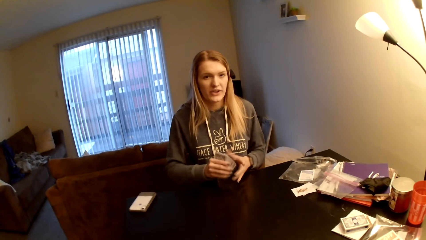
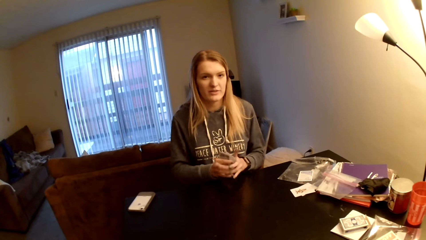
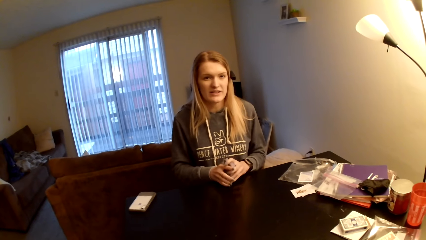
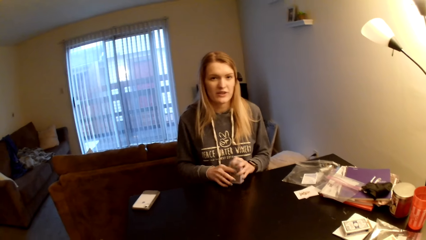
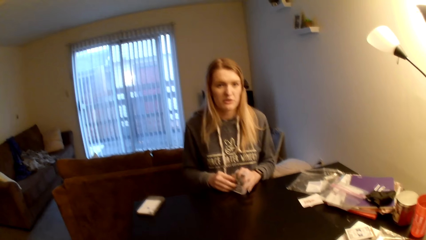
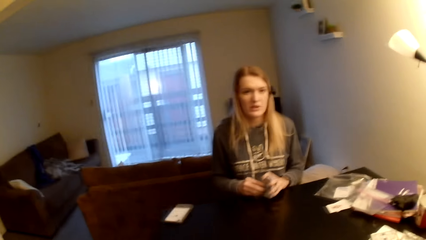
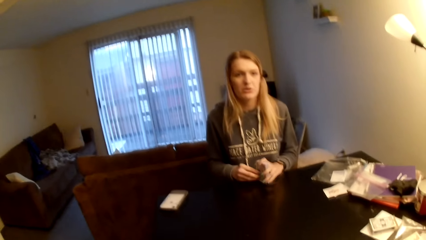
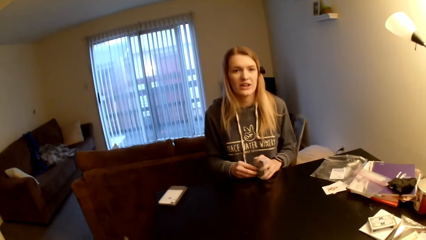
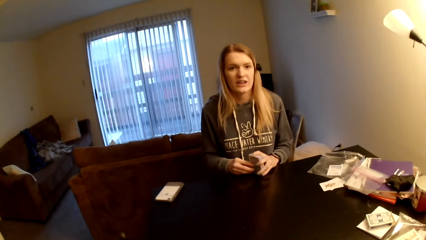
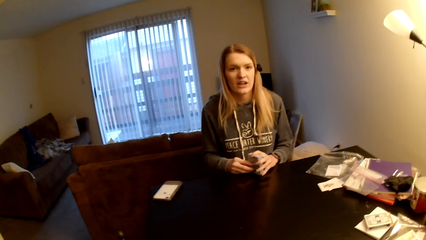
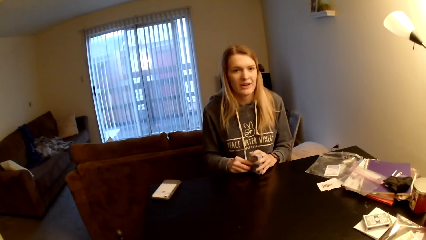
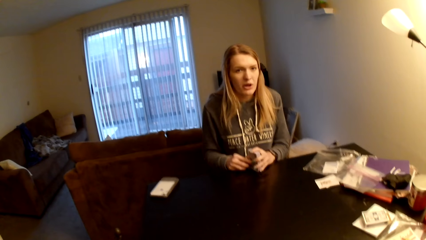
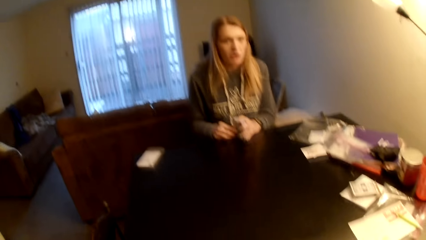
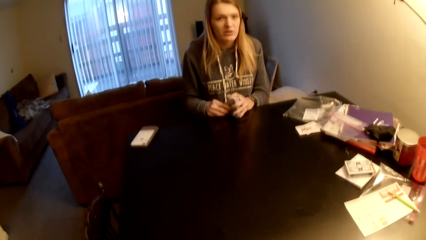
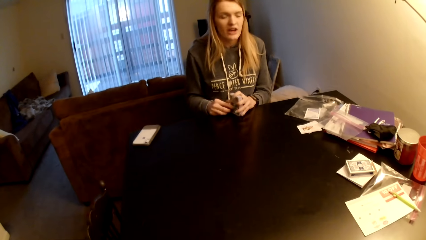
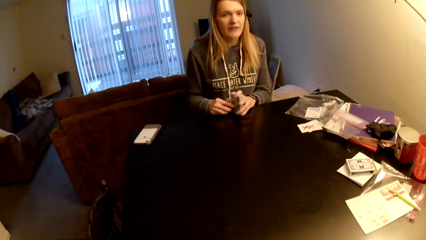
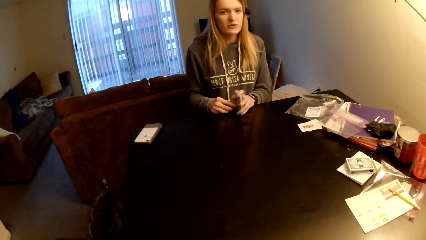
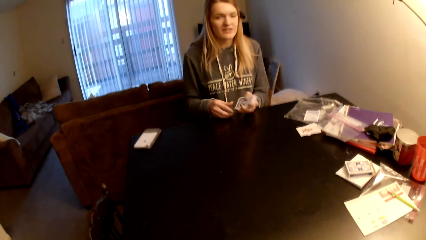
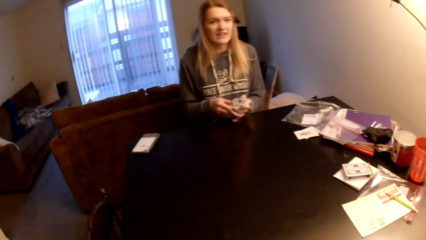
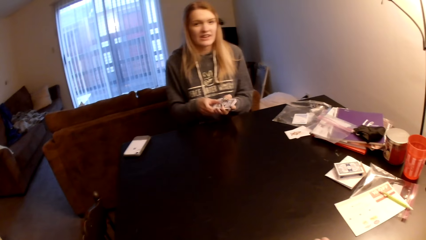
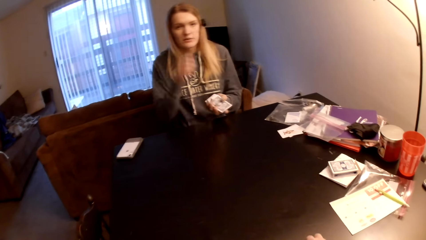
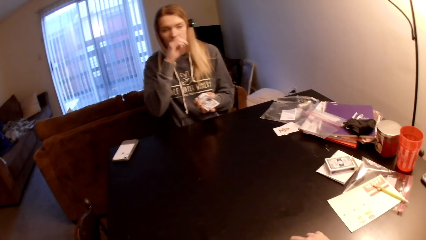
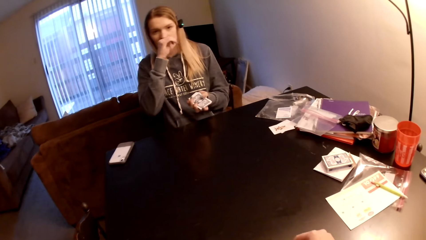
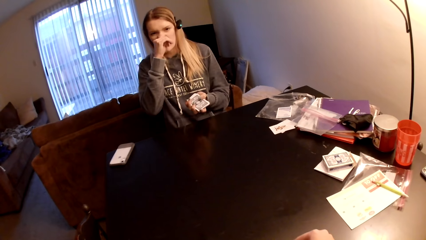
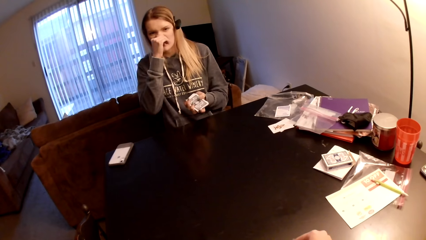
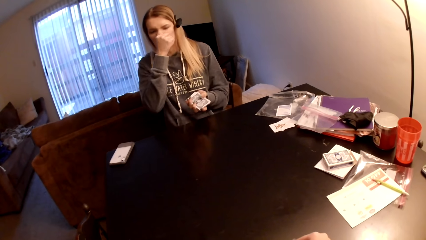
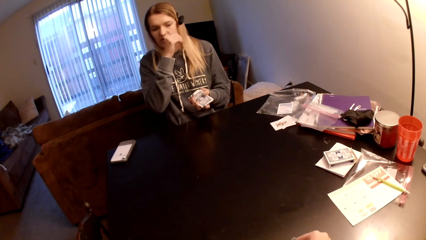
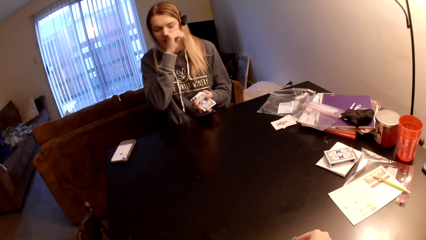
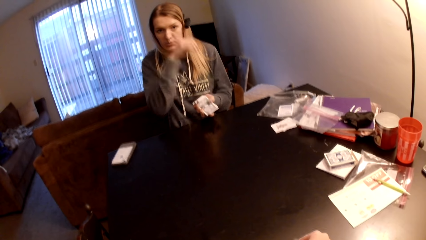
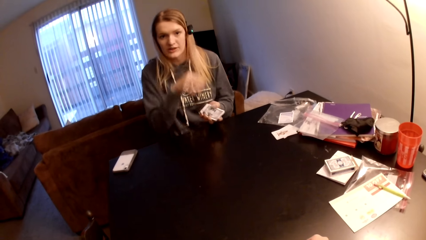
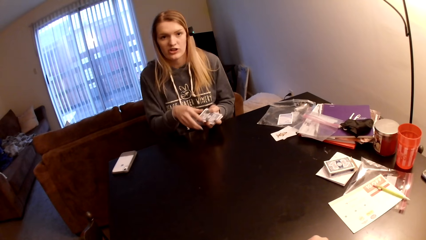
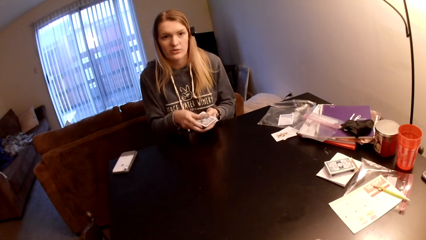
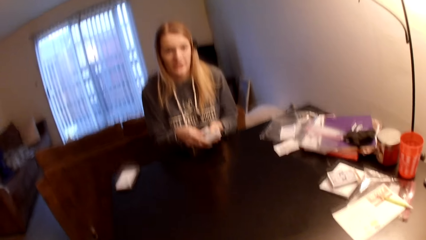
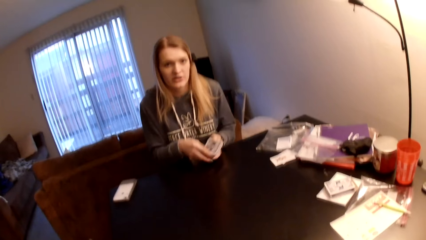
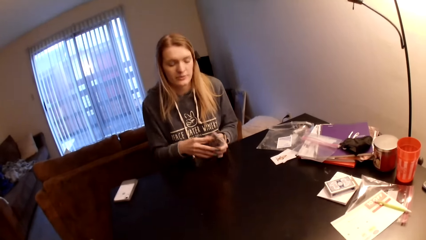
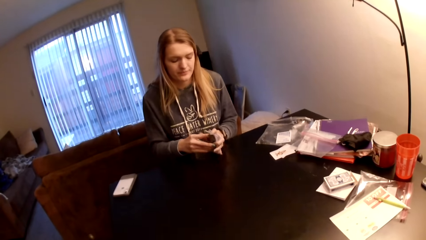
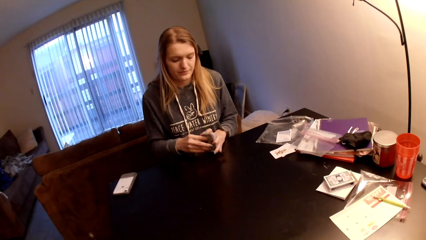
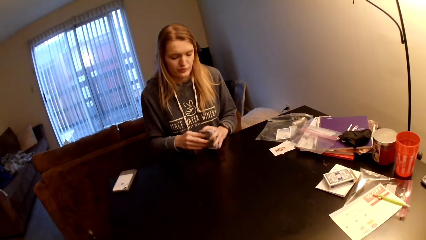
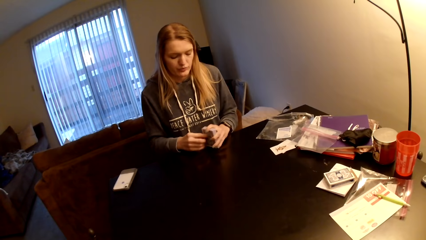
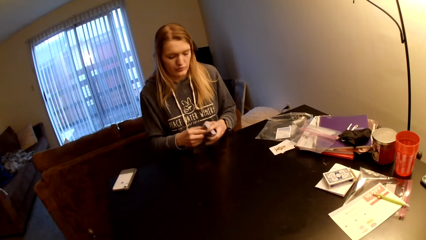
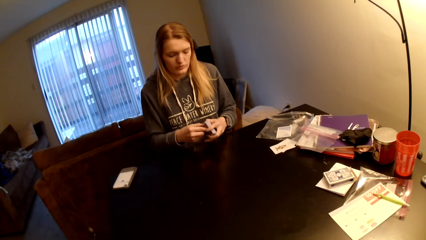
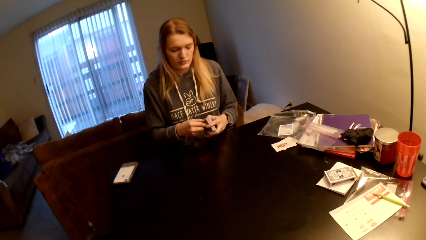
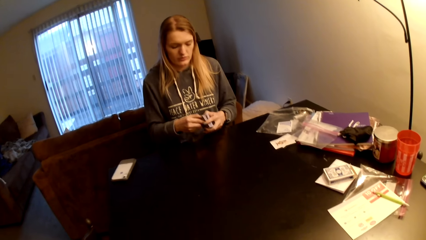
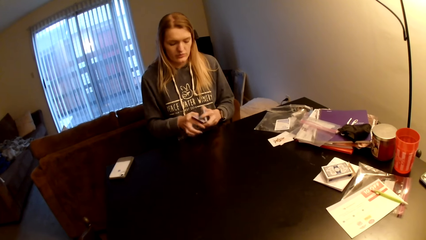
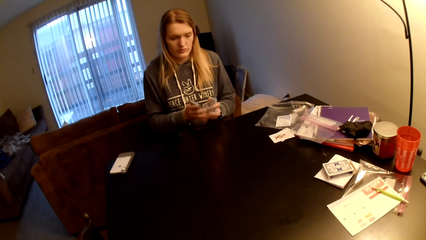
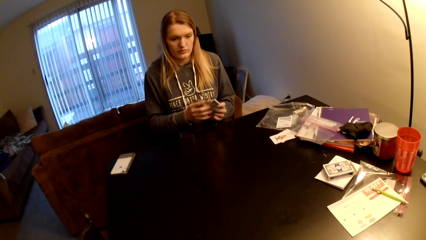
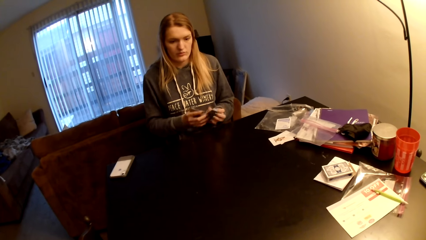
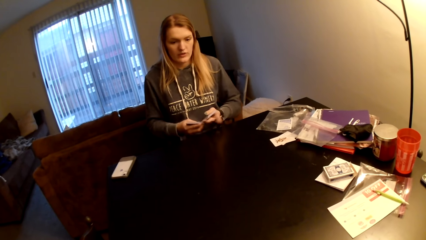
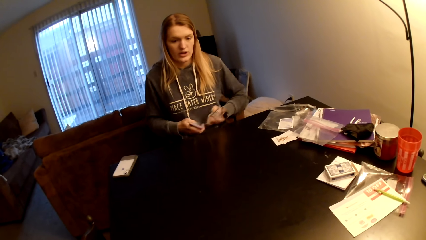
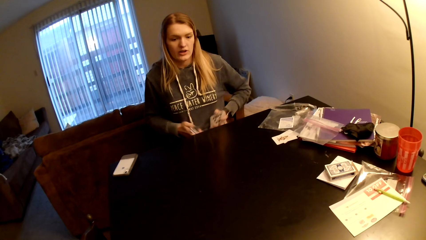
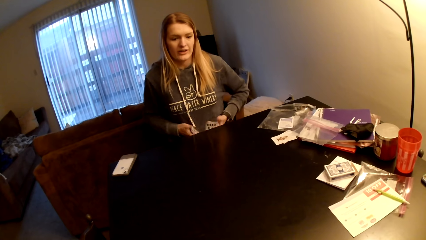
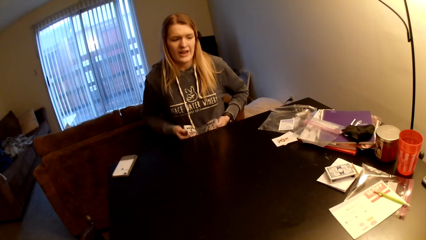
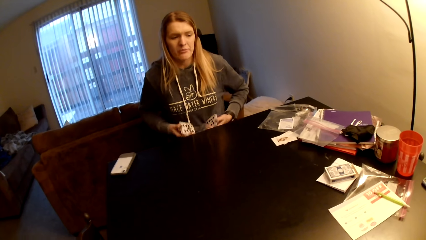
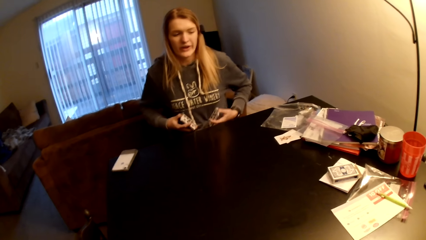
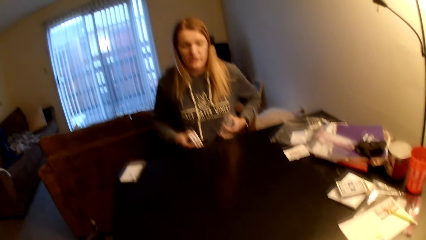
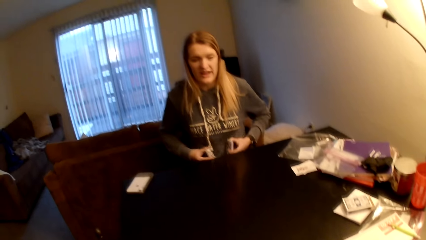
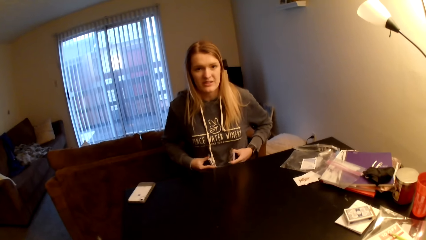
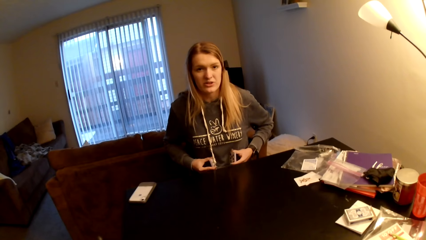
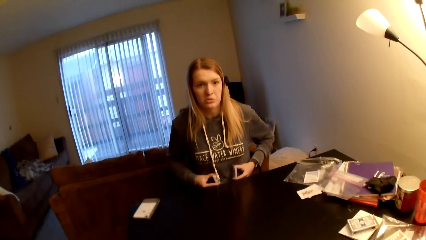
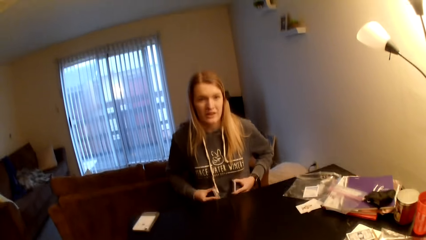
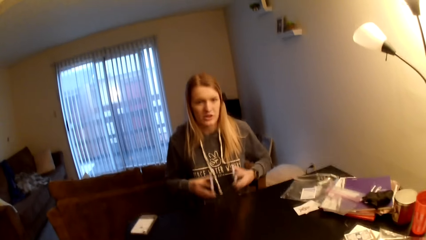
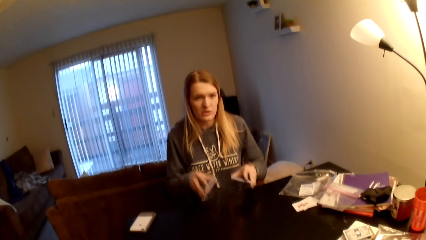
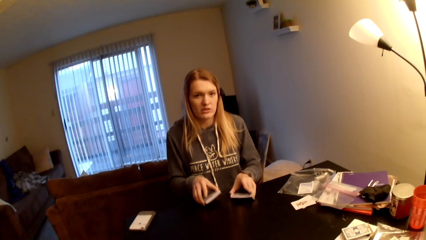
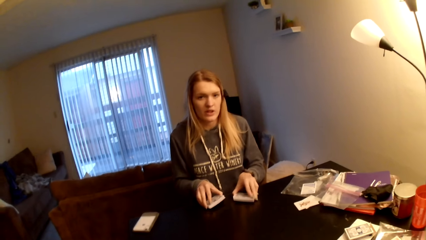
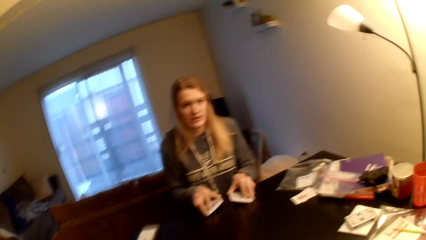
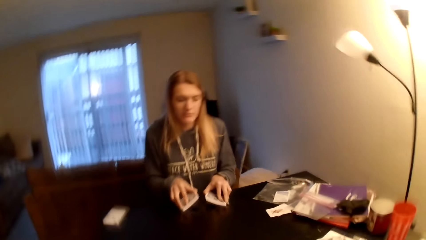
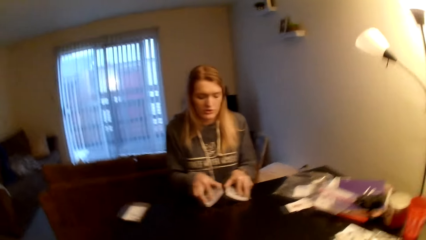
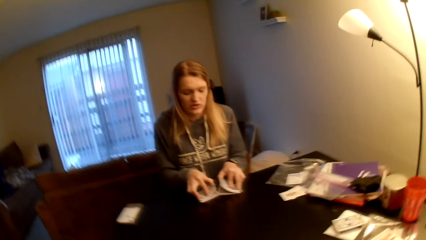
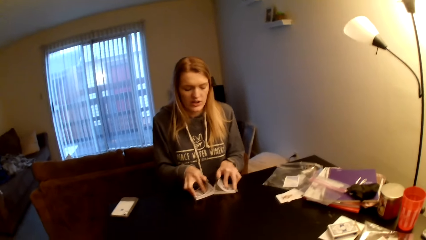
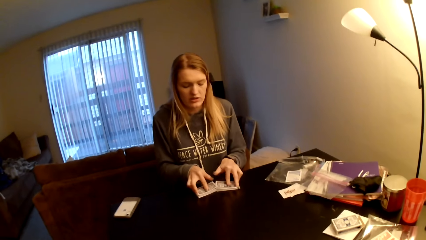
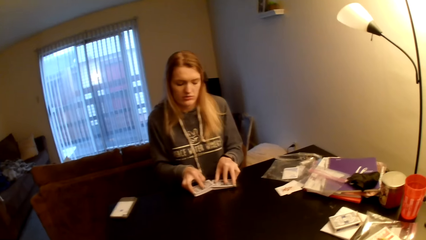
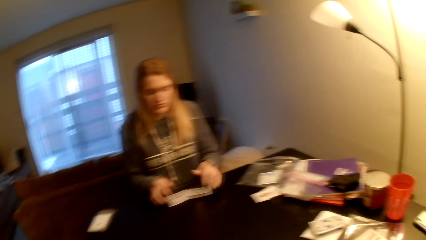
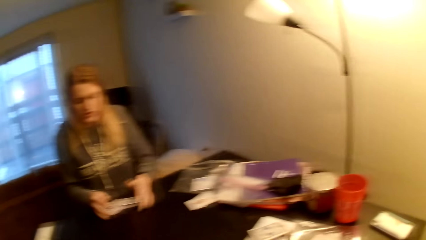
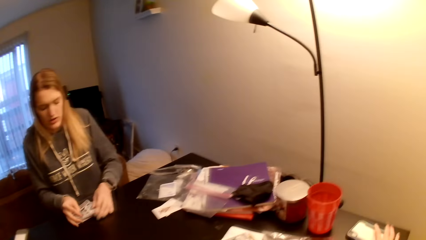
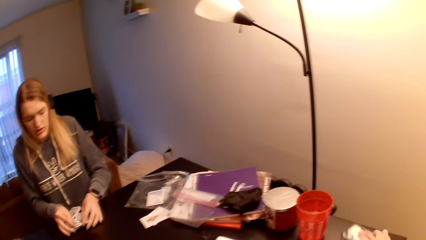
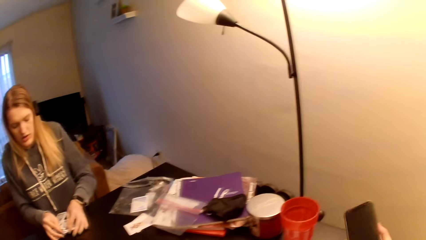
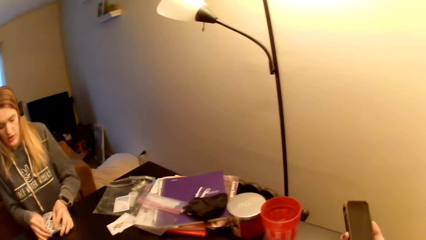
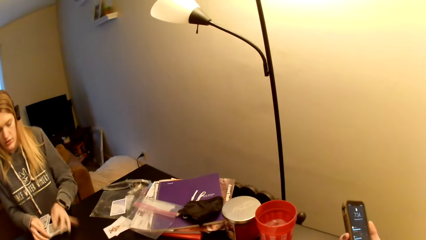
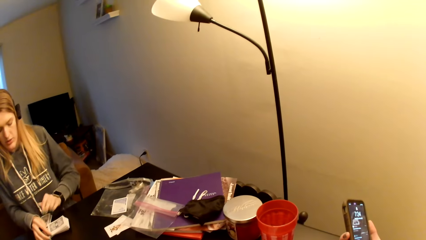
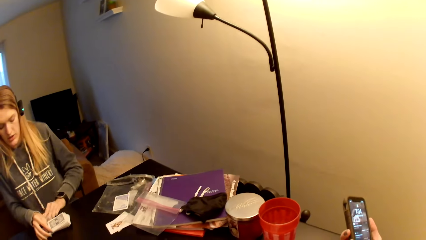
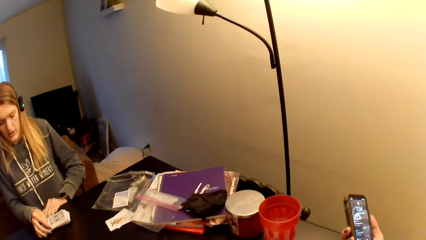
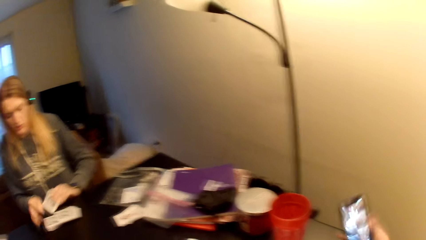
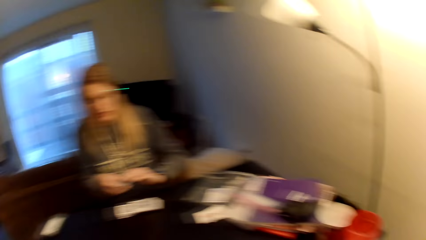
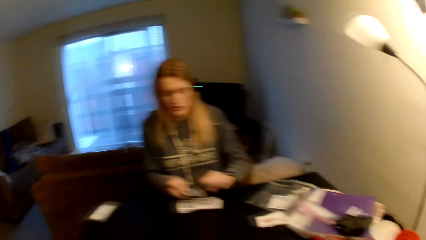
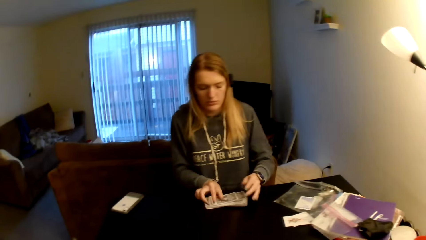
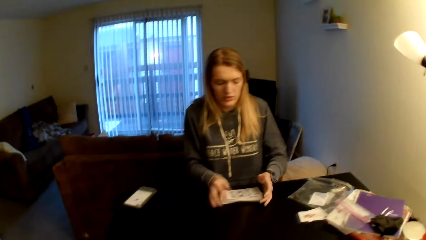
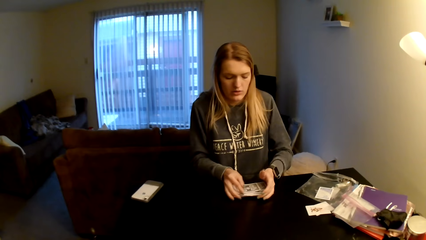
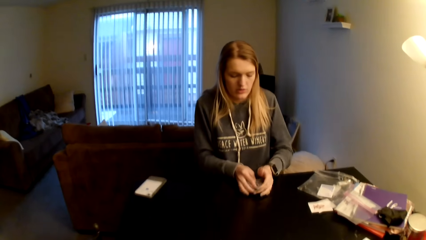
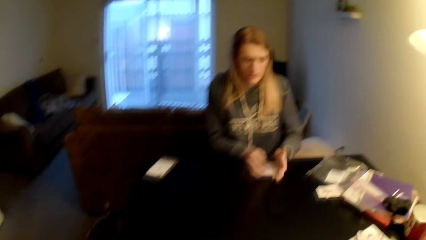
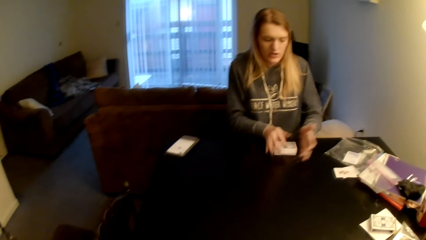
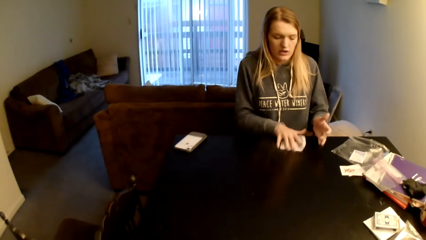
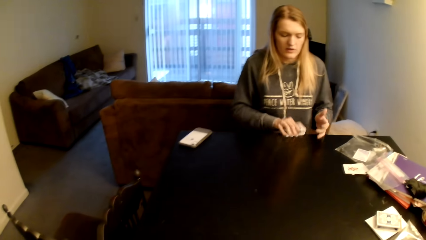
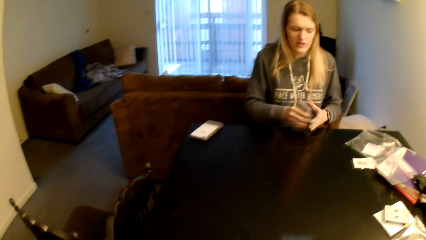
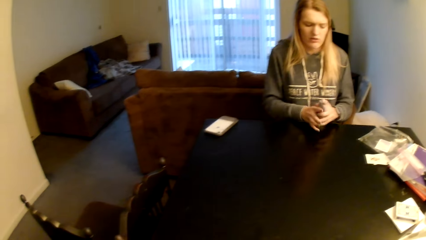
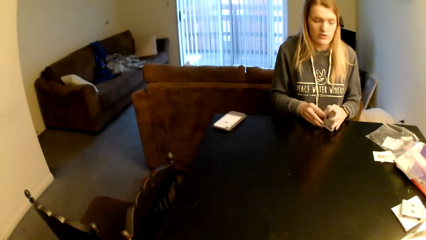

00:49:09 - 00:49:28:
The woman picks cards from the table, converses with the camera wearer, taps the cards on the table, touches her nose, converses with the camera wearer, divides the playing cards, converses with the camera wearer, places the playing cards on the table, converses with the camera wearer, shuffles the playing cards and joins the cards. The camera wearer picks up a phone from the table. They operate the phone. The woman unlocks the phone, picks cards from the table, shuffles the playing cards, joins the cards and picks cards from the table.
